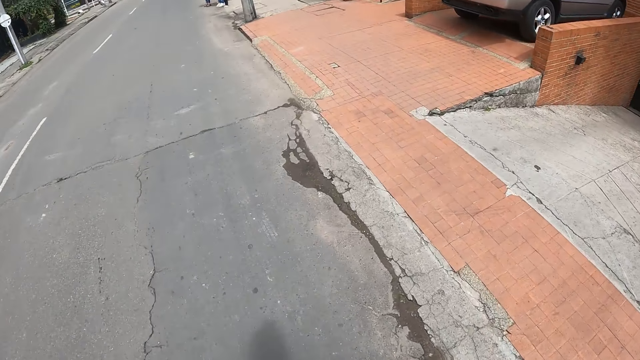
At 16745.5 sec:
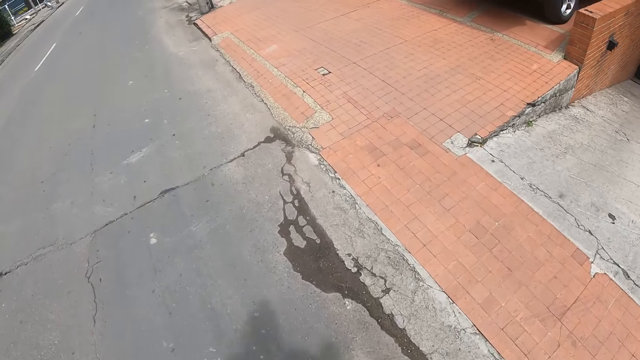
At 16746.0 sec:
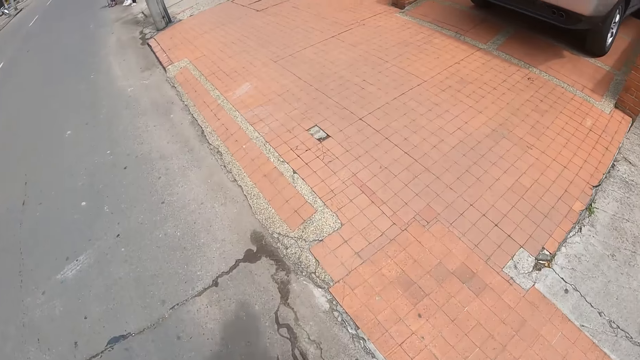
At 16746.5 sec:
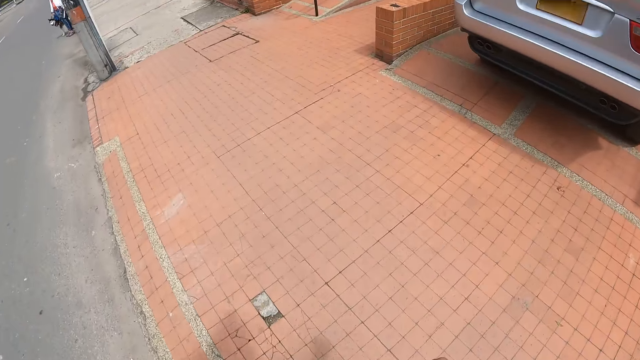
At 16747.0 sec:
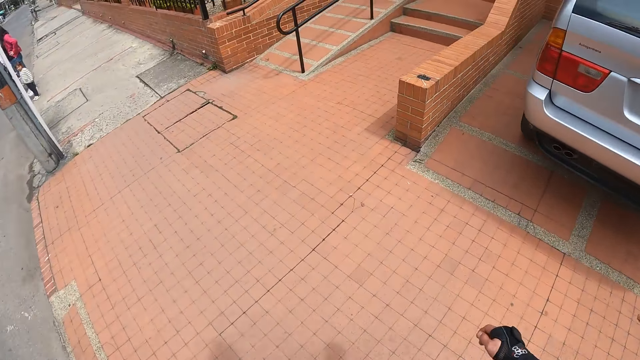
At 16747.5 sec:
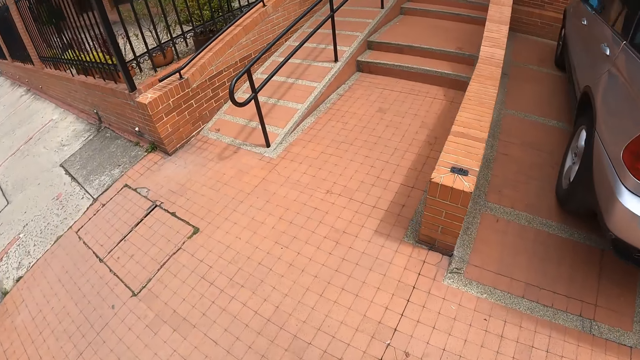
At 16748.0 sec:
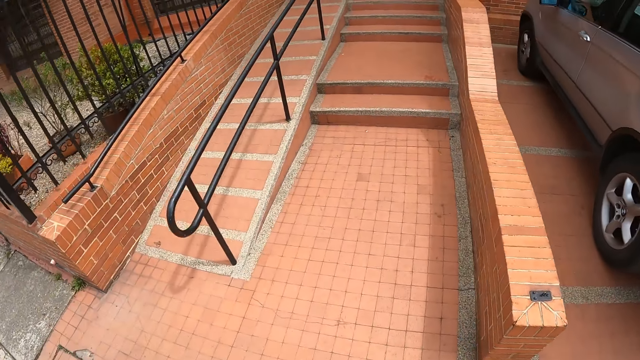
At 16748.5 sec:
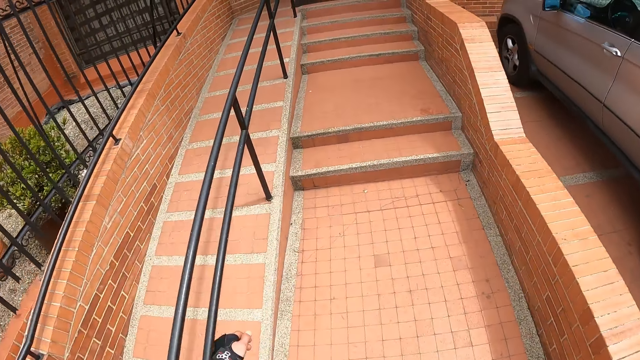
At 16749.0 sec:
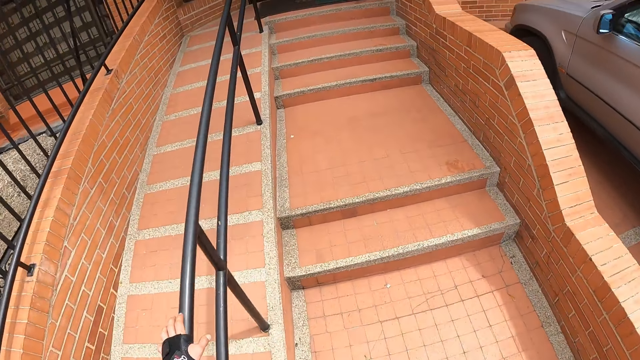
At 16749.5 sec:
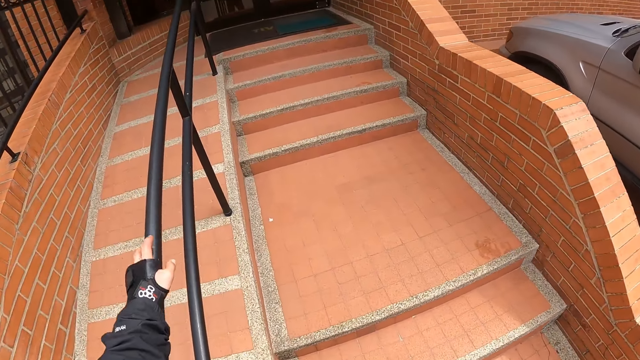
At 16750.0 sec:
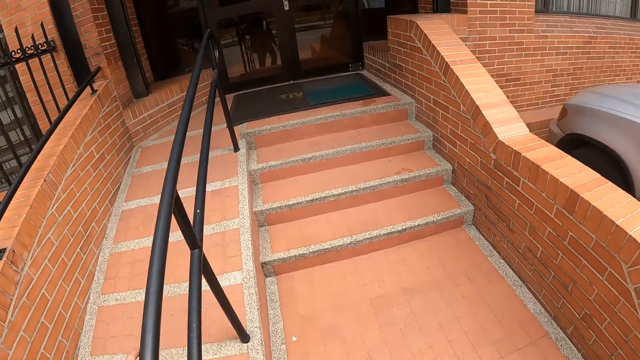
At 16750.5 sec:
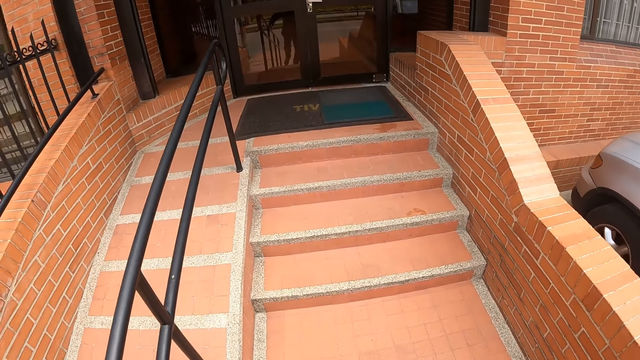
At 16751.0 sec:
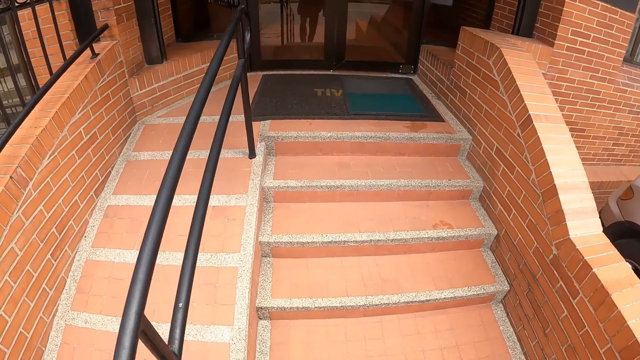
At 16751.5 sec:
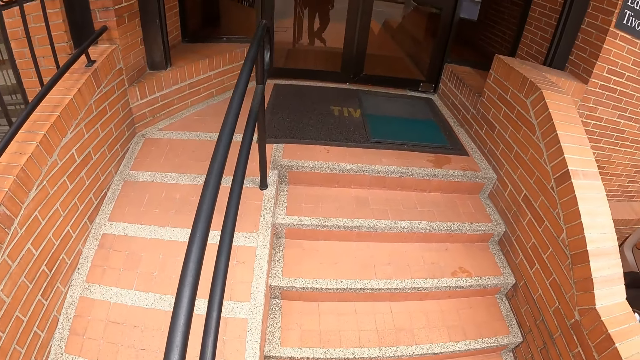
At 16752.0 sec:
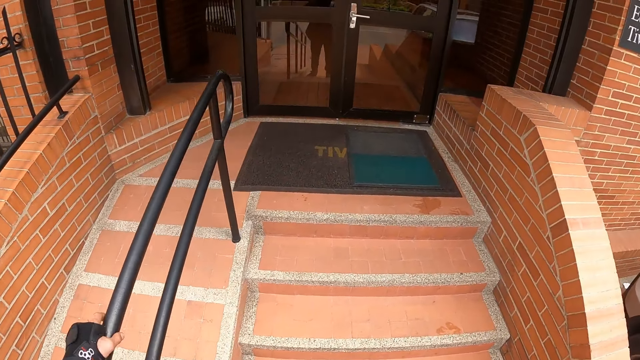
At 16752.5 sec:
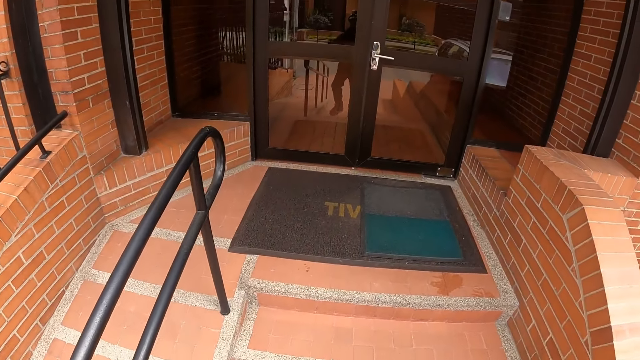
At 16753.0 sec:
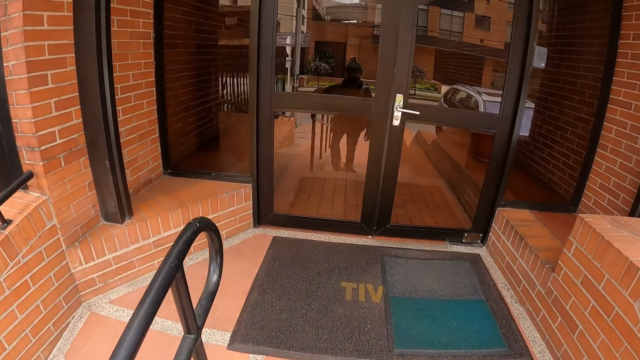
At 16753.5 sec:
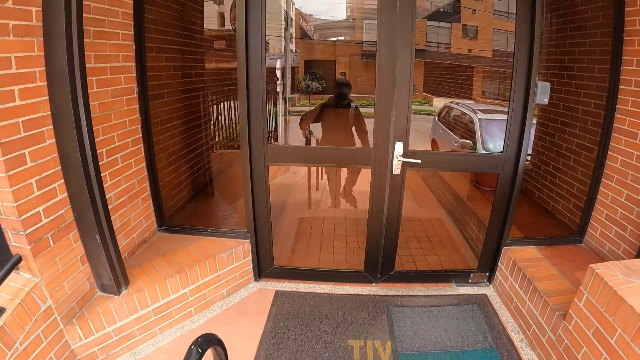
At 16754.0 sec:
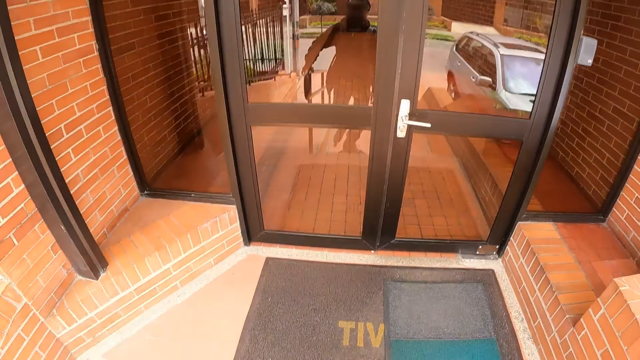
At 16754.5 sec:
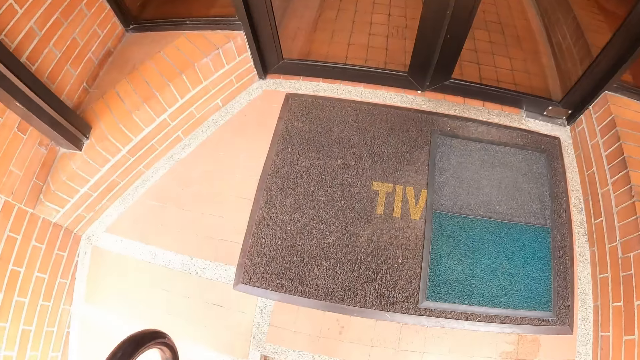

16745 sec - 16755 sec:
The camera wearer places his left hand on a staircase rail. He climbs a staircase.

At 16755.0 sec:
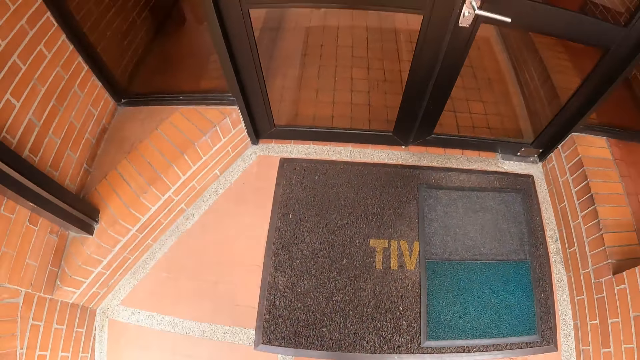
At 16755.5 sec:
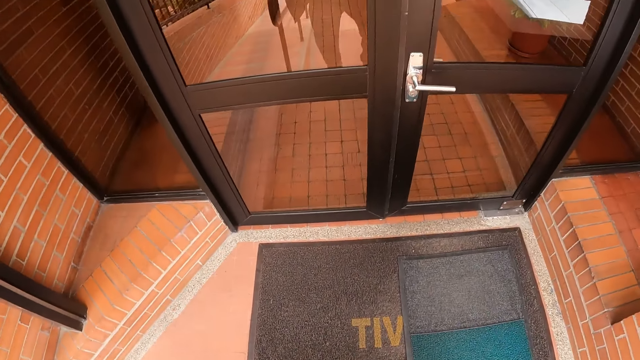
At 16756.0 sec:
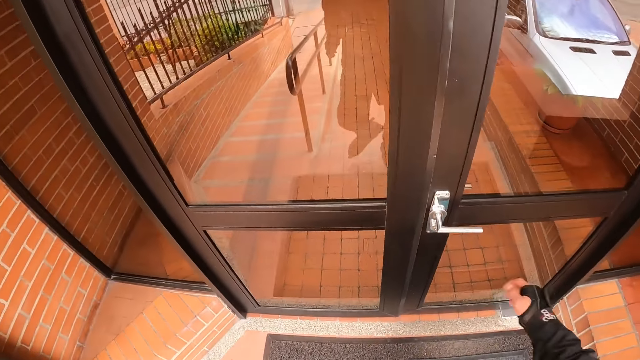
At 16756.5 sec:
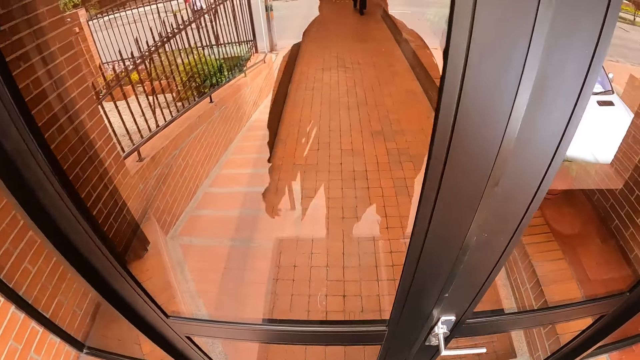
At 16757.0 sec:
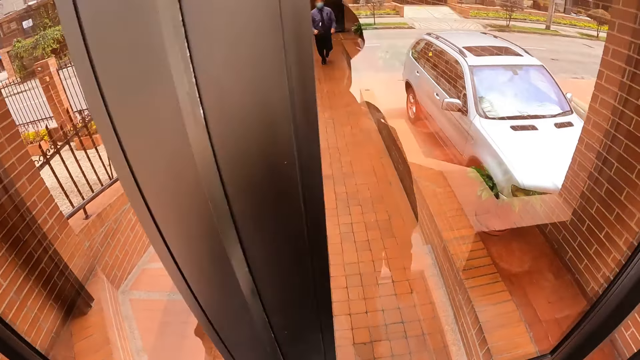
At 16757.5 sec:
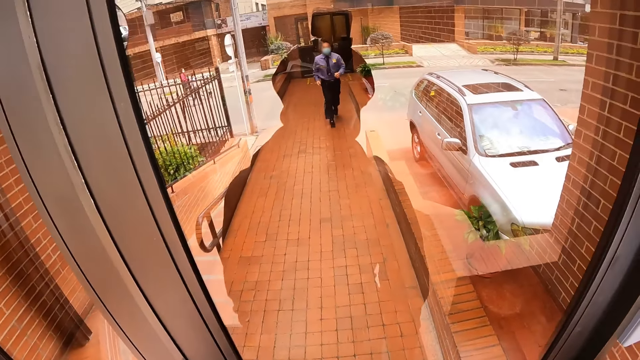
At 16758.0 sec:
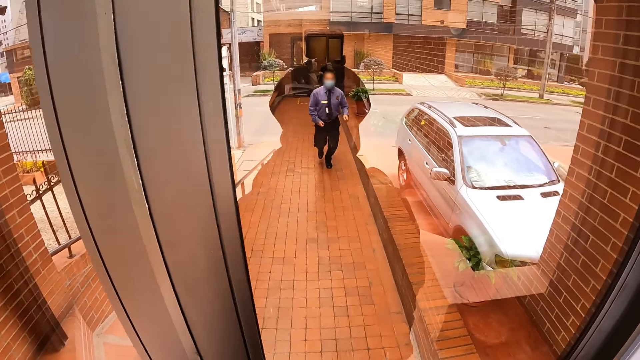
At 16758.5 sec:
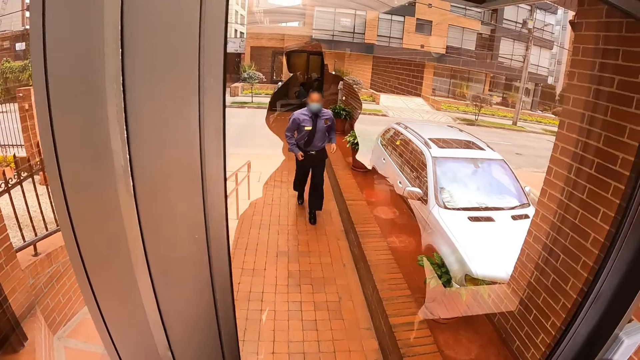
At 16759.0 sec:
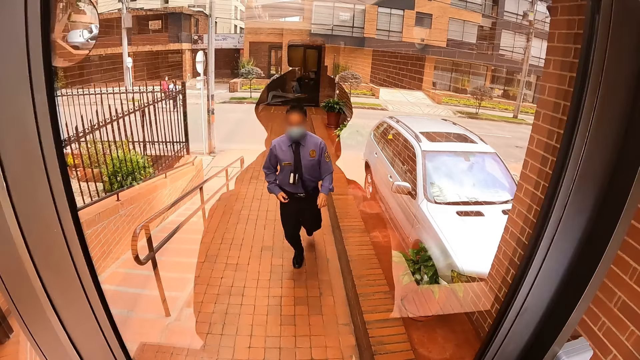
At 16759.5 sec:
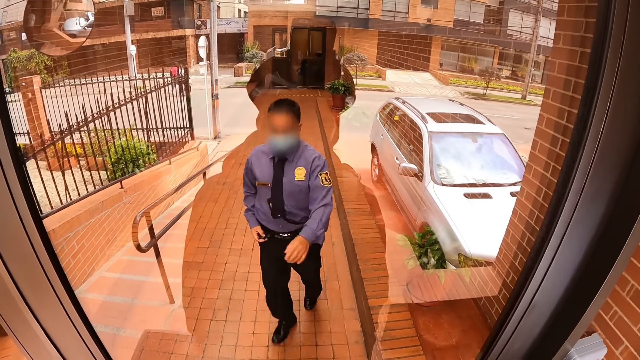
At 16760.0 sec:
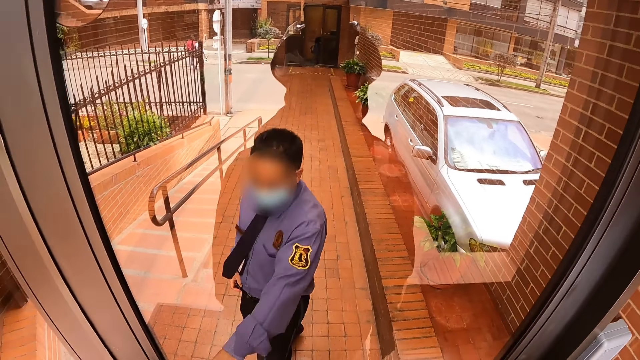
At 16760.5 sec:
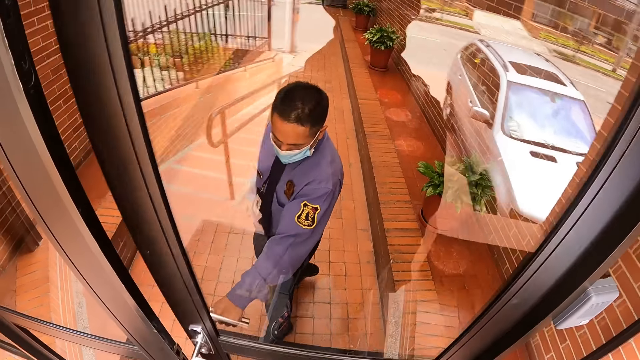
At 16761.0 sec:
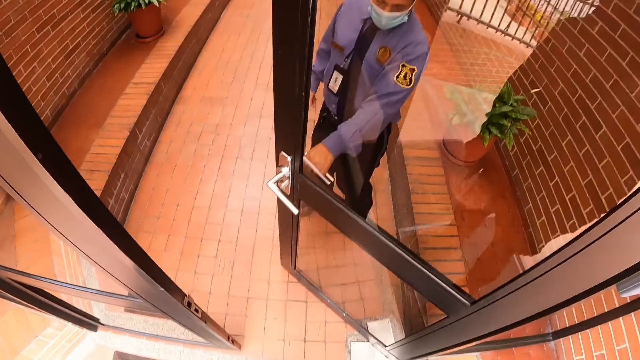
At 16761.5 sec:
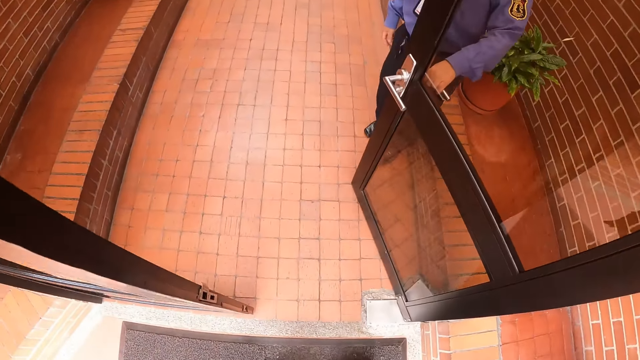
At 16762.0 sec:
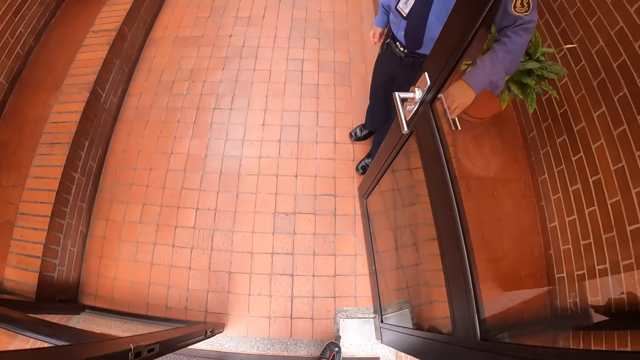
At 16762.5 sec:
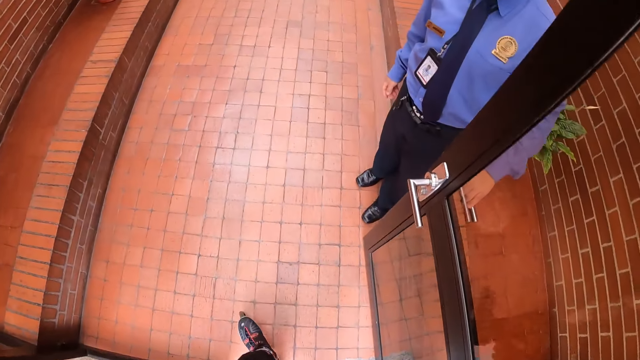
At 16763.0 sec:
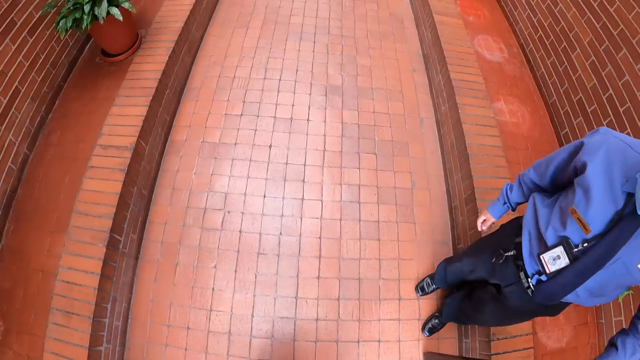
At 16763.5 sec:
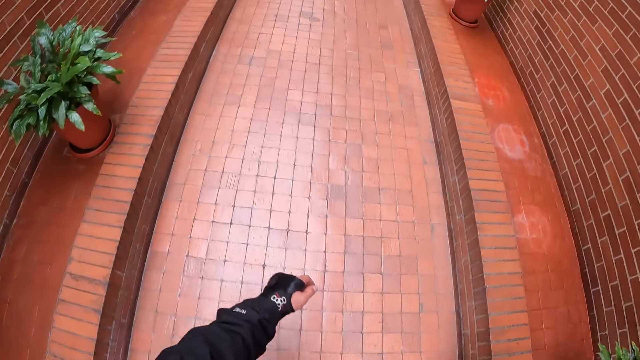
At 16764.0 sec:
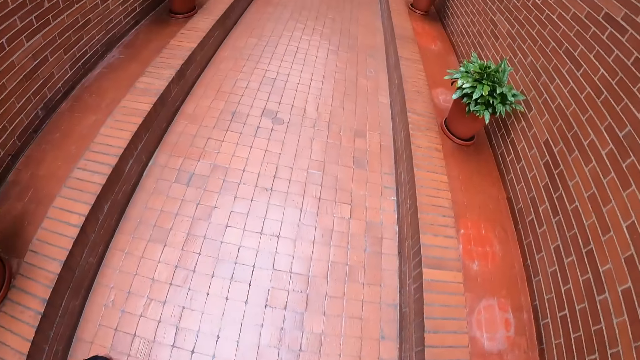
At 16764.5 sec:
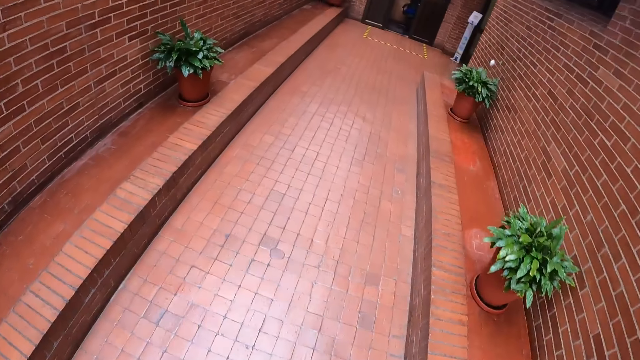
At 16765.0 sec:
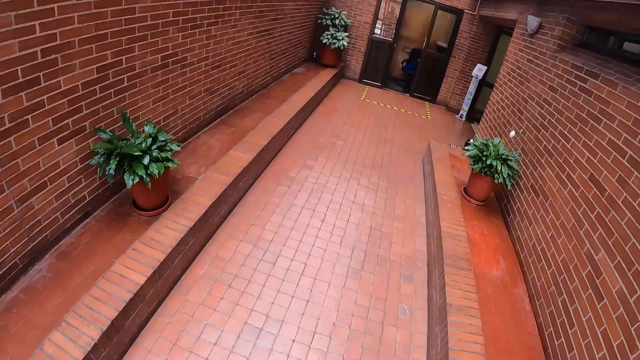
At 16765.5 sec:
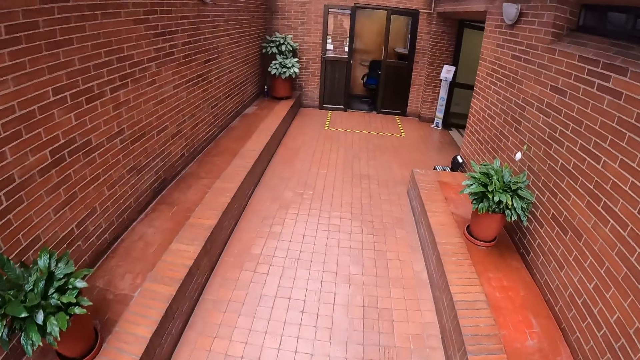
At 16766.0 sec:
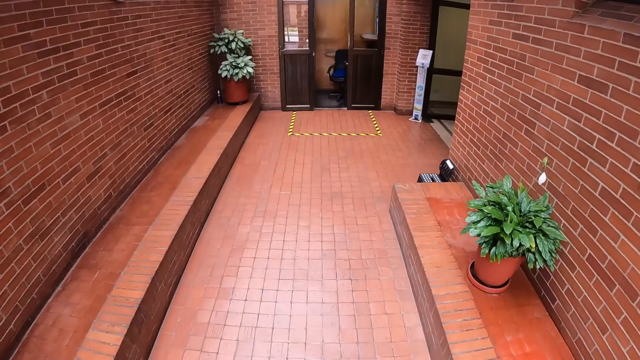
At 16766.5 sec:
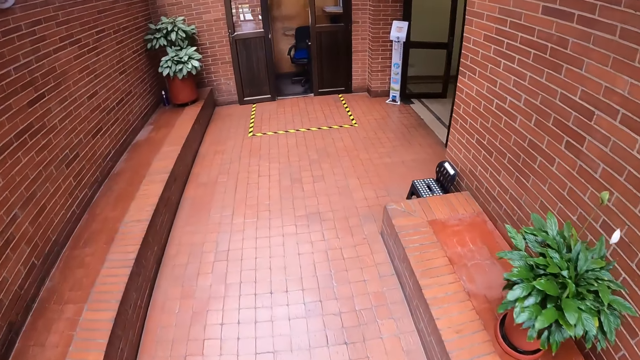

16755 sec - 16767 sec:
A doorman jogs towards a door. The camera wearer stands at the door. The doorman opens the door with his left hand. The camera wearer walks into a building. He walks through the door.
